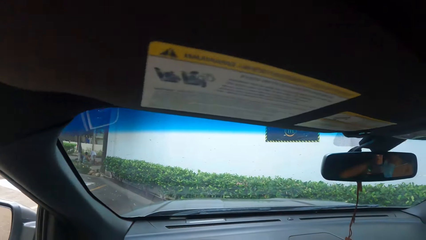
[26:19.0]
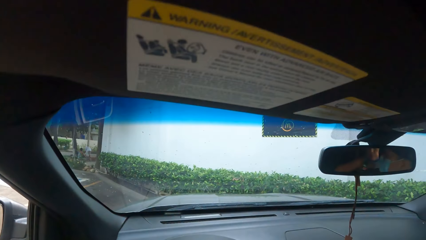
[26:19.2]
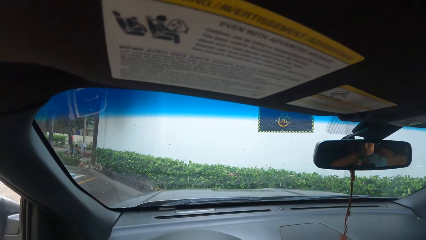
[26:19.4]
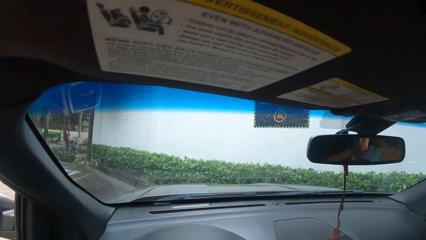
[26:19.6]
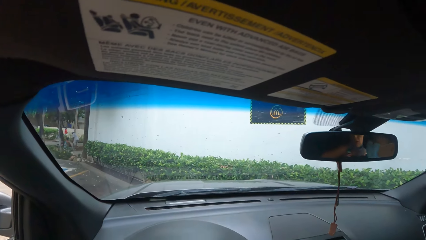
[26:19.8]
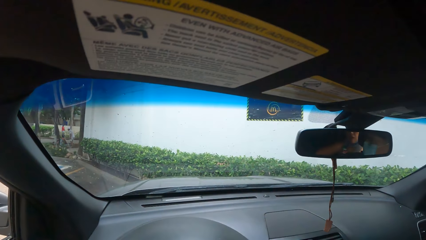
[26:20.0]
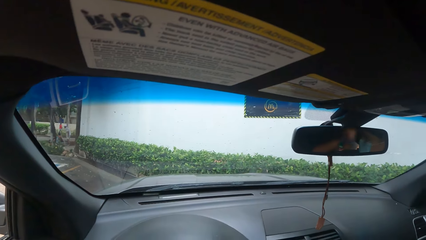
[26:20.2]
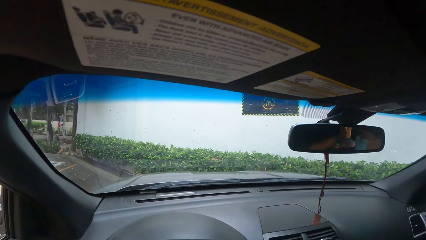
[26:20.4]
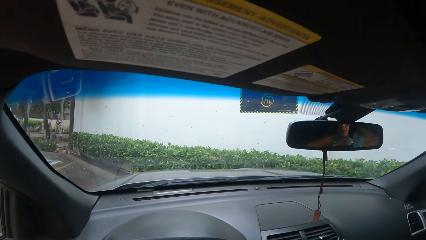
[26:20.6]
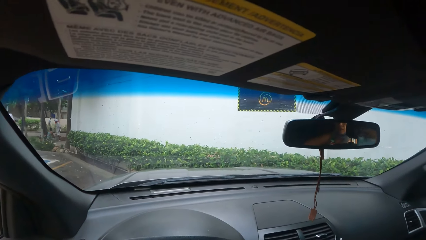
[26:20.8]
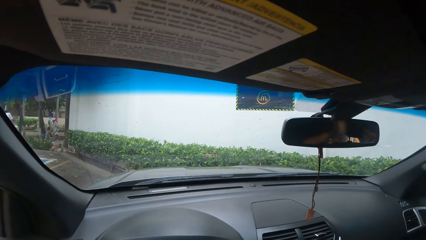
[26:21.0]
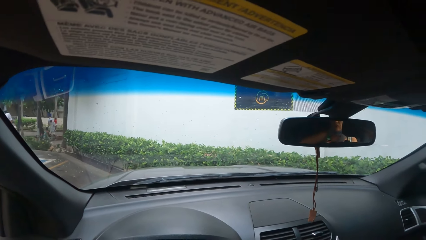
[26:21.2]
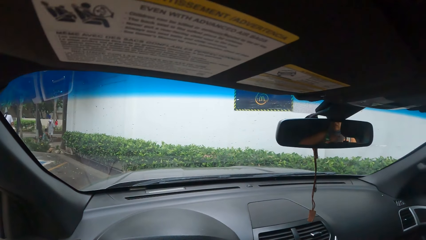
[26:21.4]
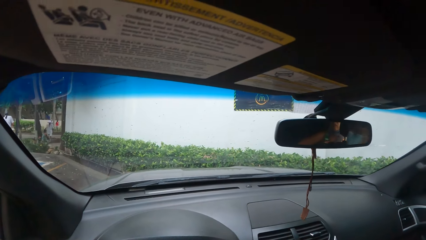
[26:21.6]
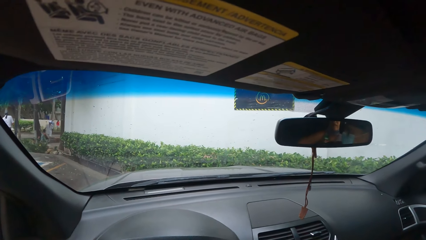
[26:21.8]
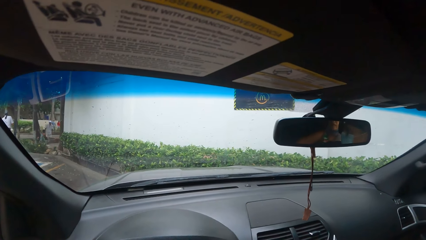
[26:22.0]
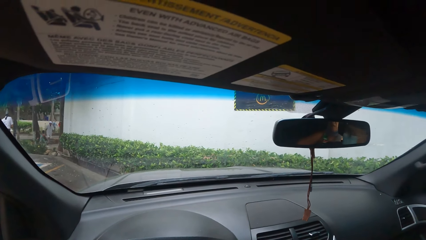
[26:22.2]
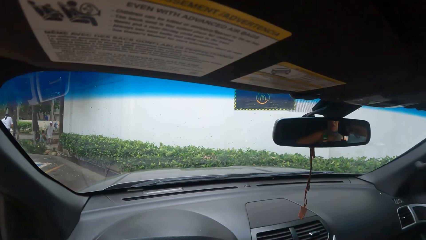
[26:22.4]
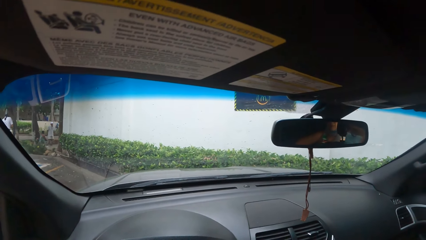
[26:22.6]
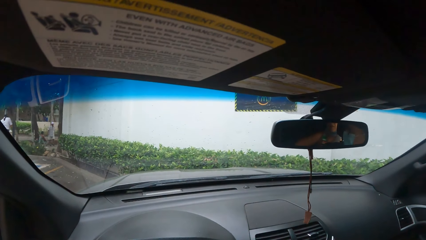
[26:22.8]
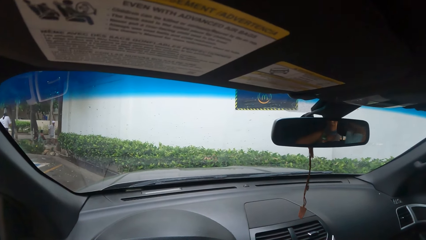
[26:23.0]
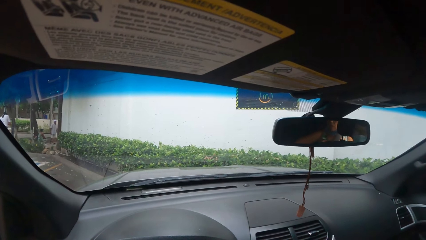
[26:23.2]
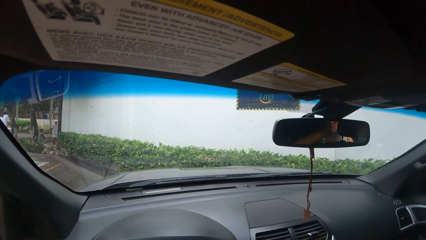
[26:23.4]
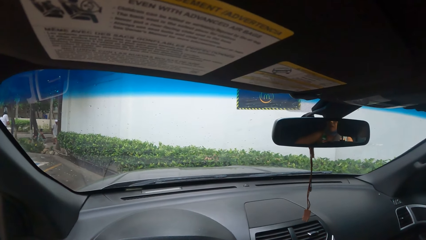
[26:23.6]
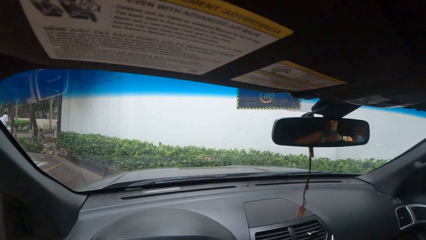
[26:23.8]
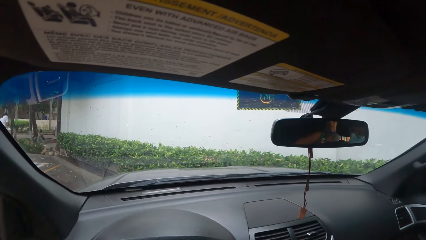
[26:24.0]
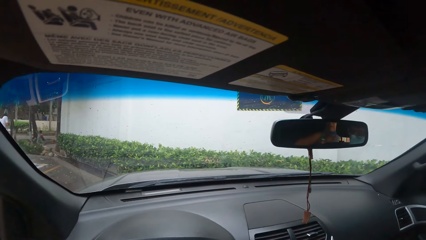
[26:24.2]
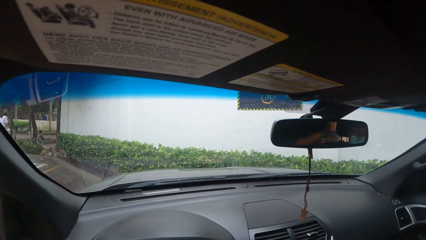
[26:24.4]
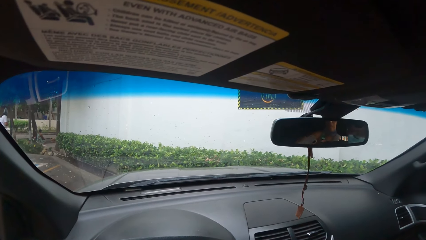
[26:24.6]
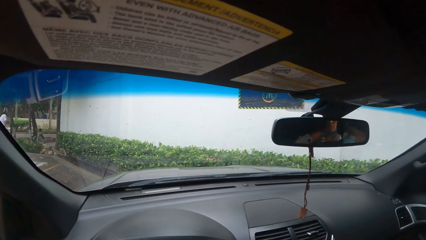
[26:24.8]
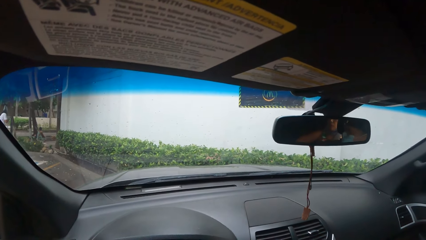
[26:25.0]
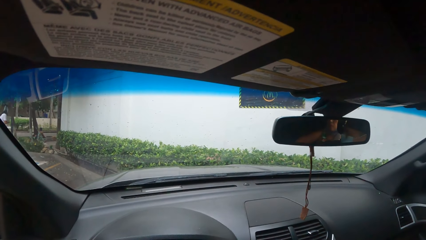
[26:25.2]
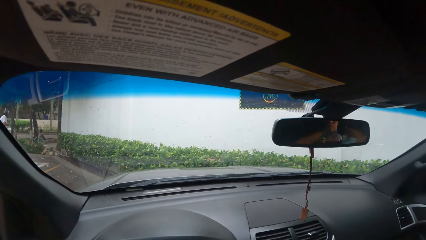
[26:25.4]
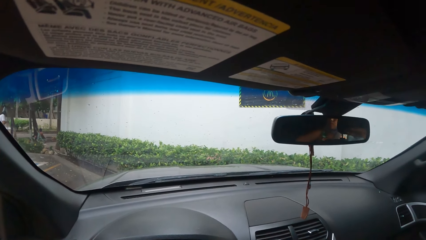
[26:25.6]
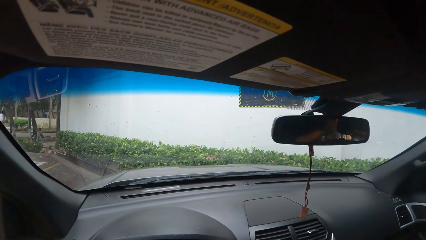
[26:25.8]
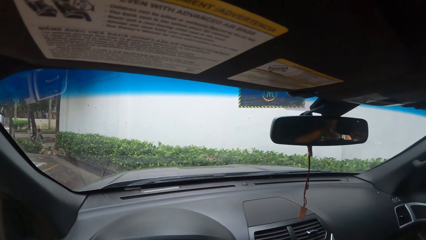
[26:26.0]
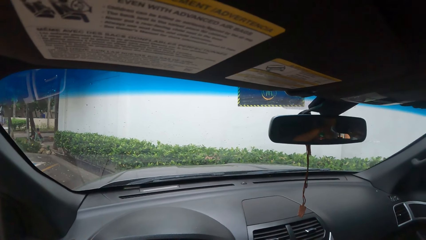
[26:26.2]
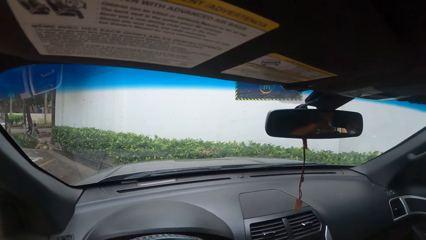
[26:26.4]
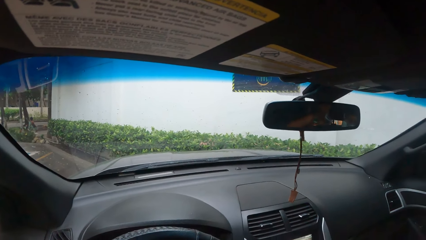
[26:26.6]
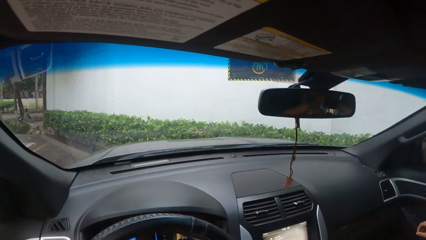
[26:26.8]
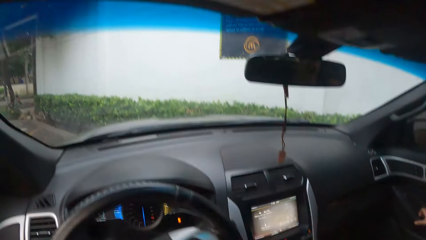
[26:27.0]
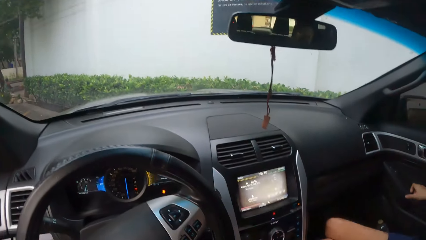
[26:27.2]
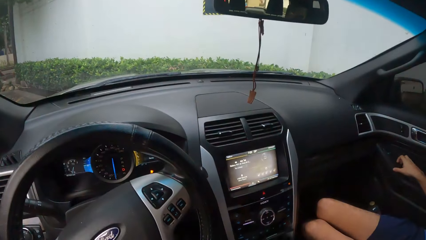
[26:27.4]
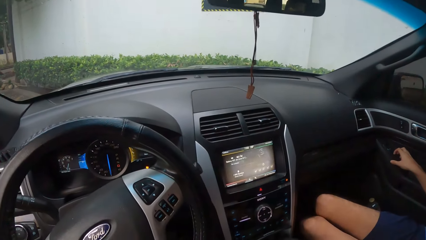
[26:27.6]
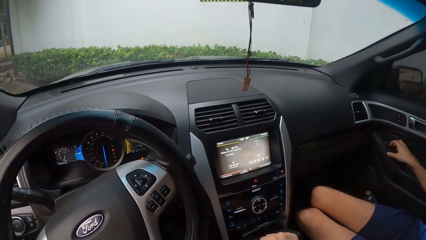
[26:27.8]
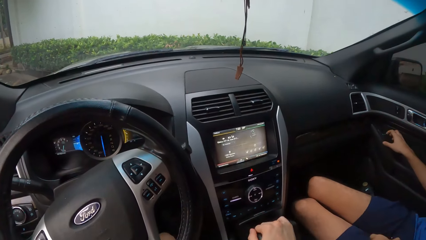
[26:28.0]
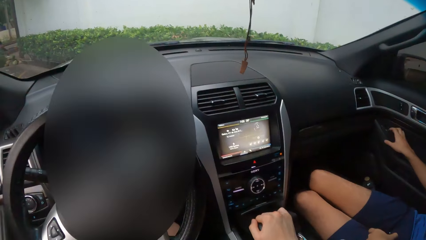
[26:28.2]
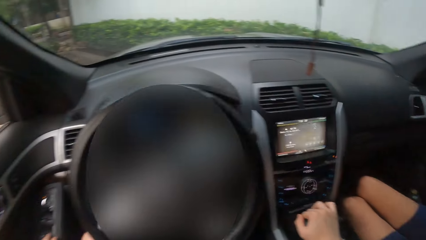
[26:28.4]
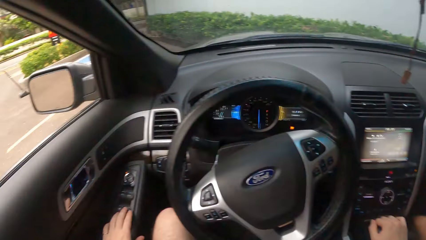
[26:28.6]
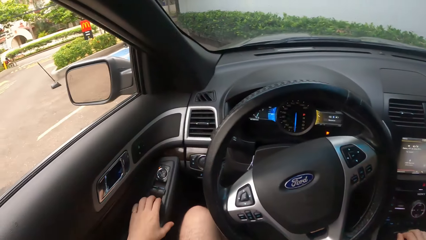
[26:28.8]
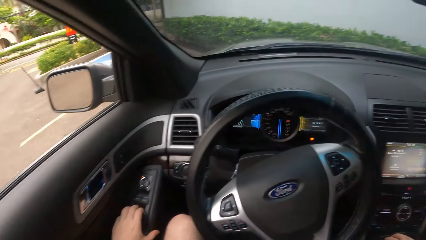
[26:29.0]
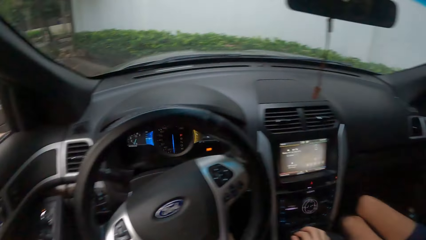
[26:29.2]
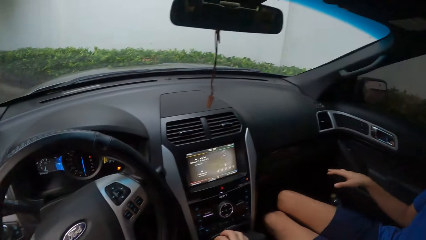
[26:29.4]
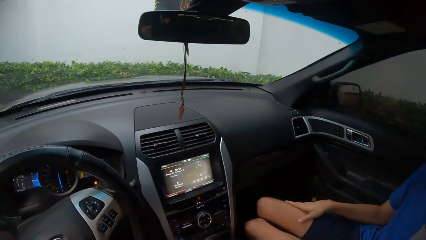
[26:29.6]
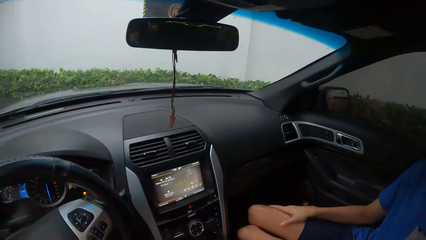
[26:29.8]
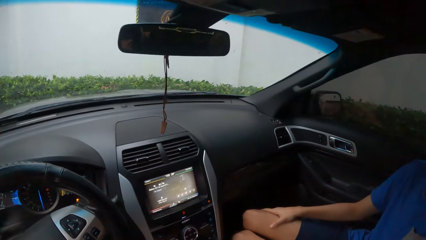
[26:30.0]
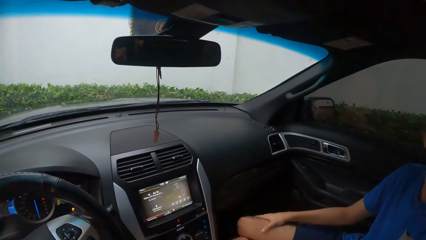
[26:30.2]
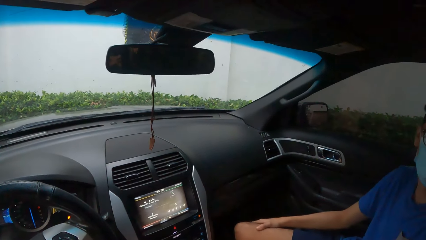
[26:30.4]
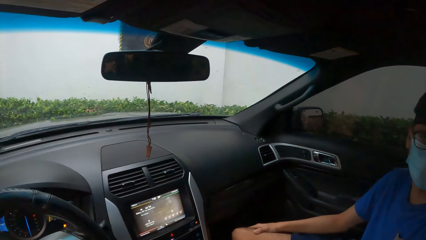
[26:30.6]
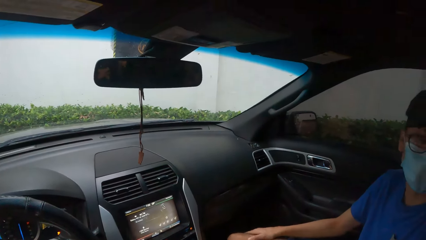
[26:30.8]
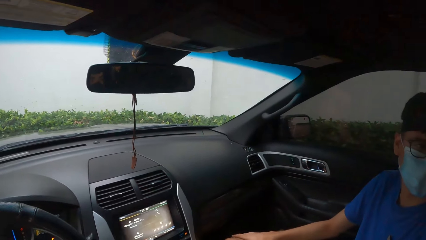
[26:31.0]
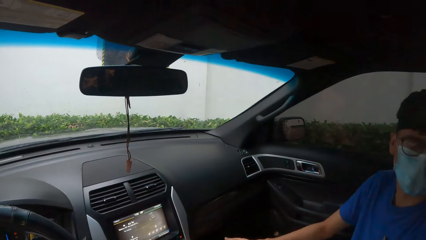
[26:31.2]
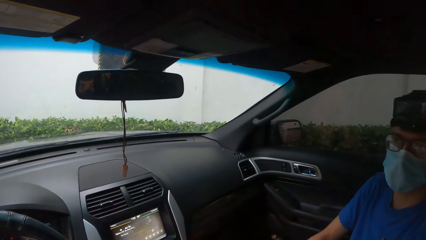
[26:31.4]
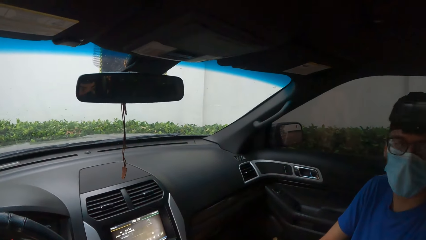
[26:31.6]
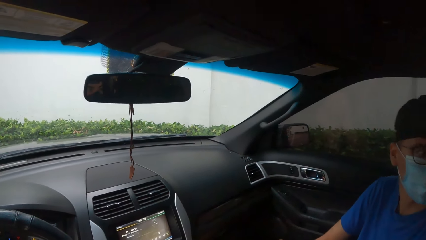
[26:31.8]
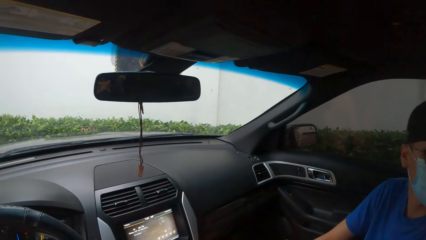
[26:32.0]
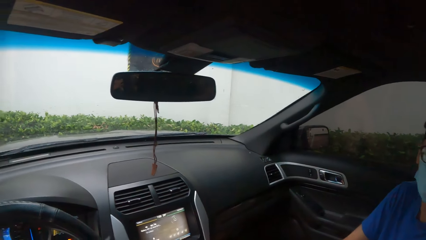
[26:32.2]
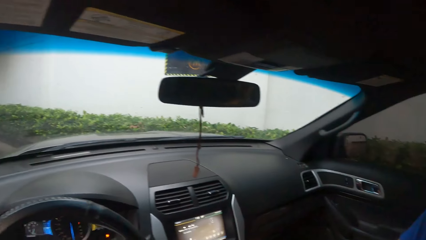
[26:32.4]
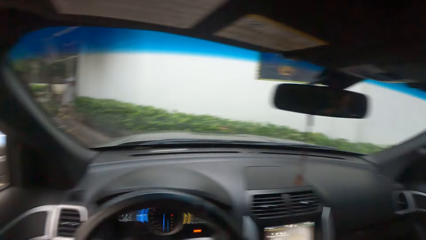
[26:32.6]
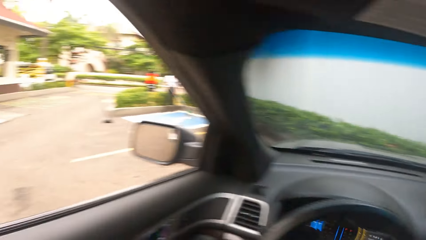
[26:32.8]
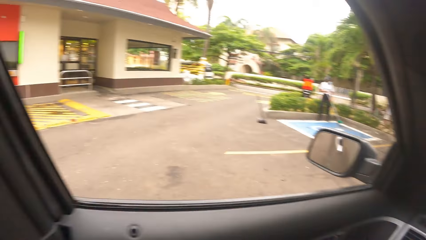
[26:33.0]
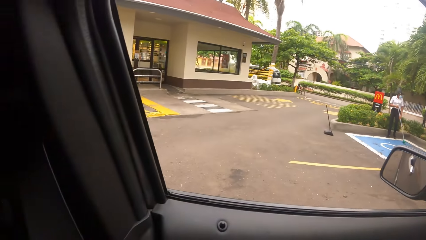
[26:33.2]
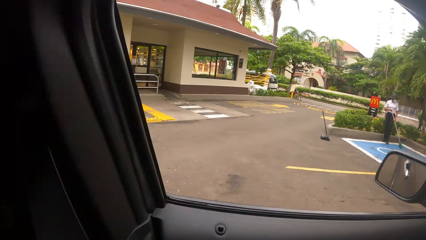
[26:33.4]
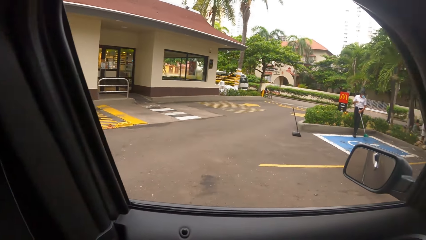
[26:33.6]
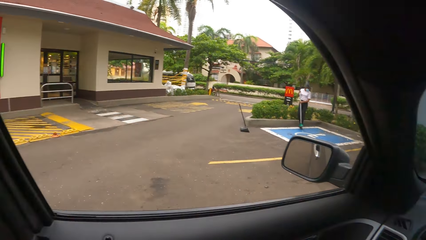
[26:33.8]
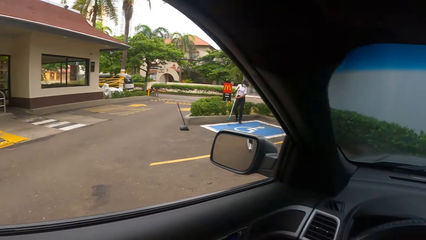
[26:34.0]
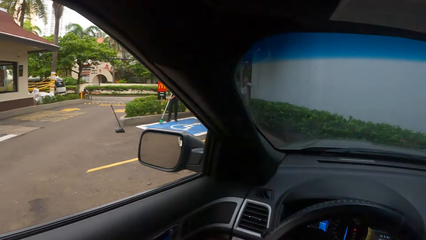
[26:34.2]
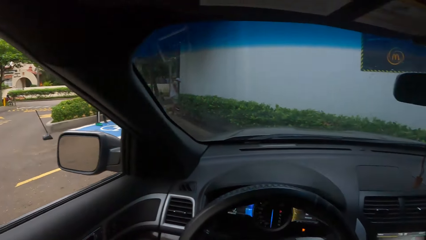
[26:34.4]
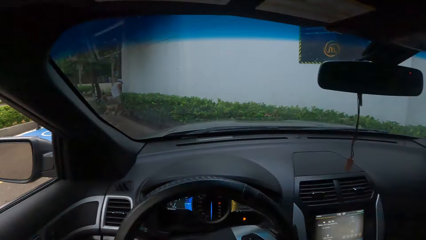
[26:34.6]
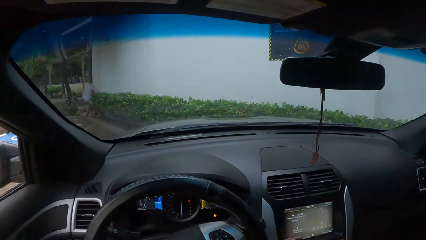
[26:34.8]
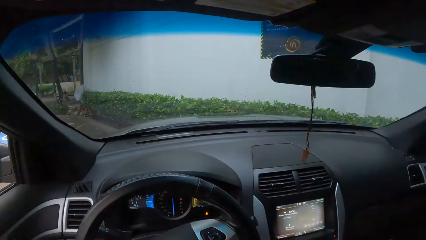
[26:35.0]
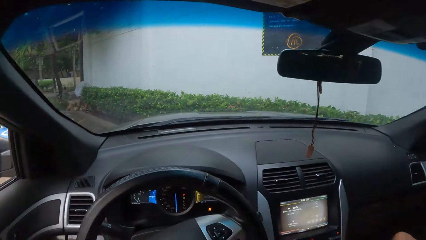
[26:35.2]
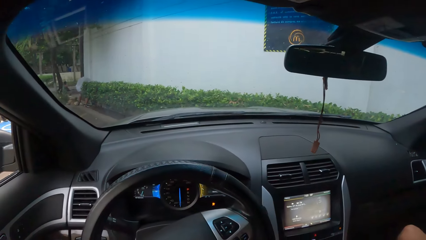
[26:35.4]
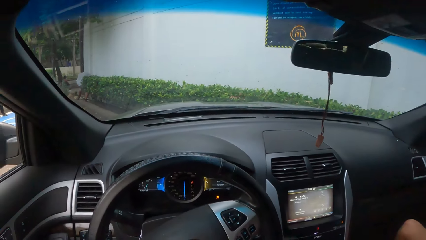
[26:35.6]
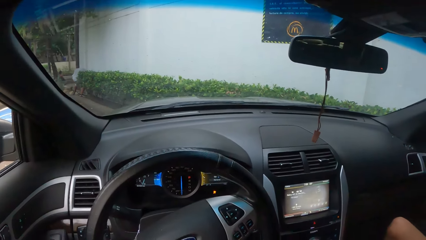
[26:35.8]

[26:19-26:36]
The camera wearer sits still in the car. A man moves the head. The camera wearer looks around. They hold a hand gear with the left hand. The man holds the thigh. The man faces the camera wearer. The camera wearer looks around.
